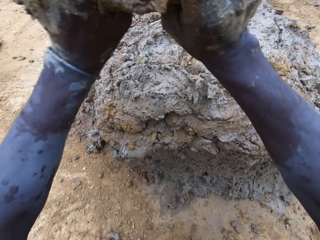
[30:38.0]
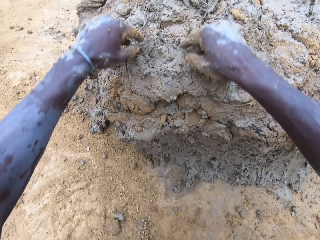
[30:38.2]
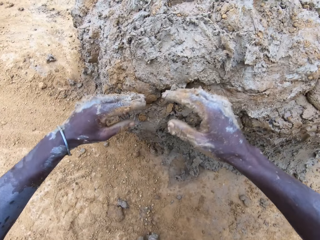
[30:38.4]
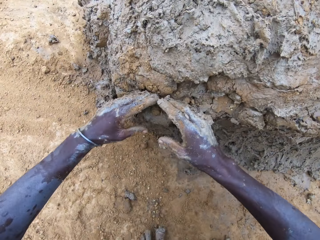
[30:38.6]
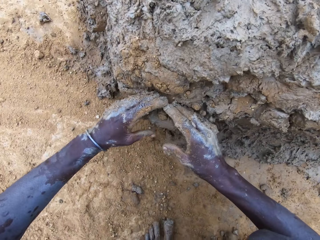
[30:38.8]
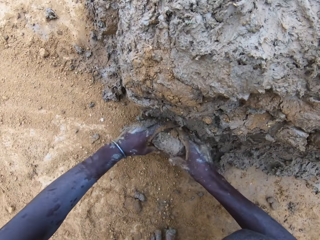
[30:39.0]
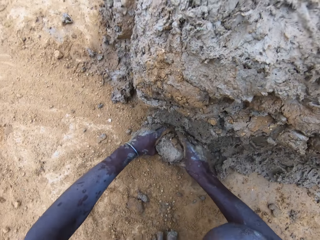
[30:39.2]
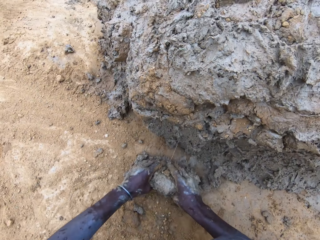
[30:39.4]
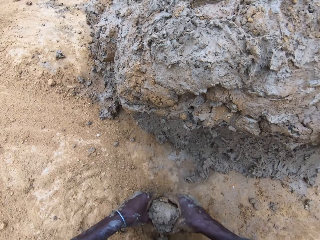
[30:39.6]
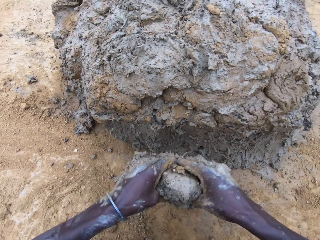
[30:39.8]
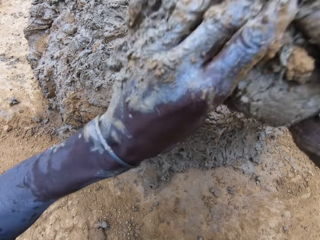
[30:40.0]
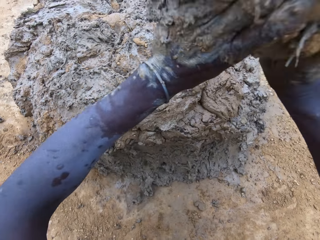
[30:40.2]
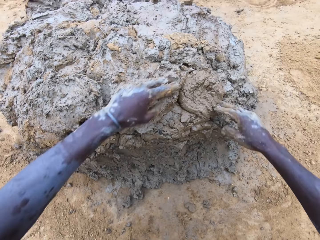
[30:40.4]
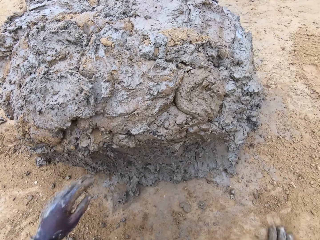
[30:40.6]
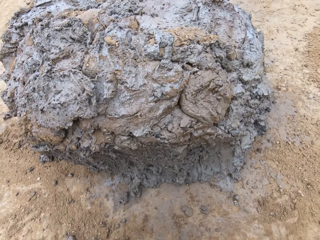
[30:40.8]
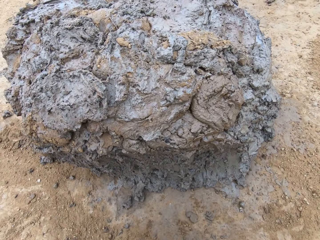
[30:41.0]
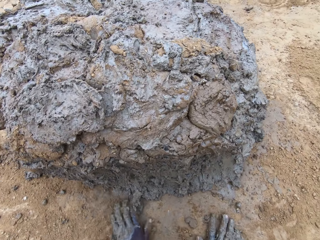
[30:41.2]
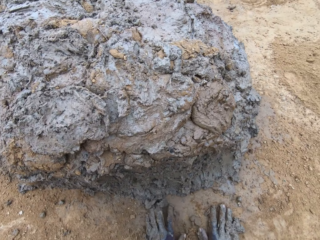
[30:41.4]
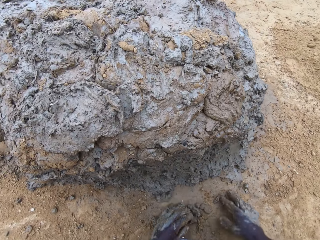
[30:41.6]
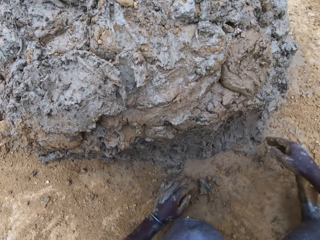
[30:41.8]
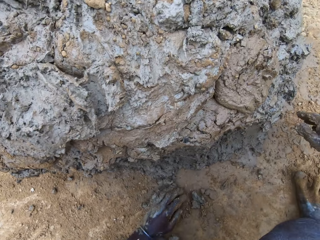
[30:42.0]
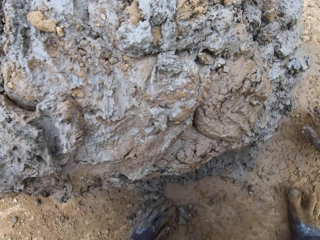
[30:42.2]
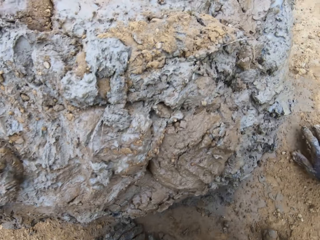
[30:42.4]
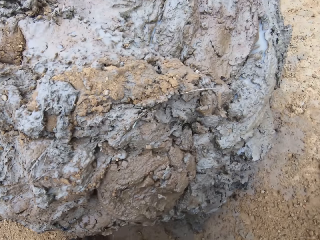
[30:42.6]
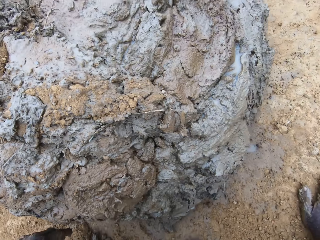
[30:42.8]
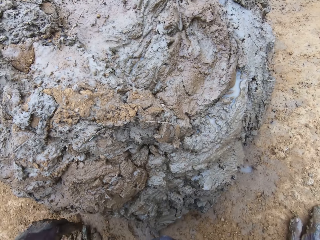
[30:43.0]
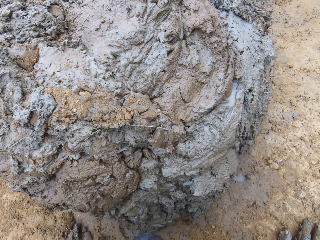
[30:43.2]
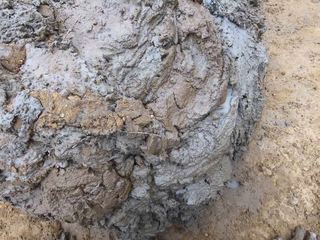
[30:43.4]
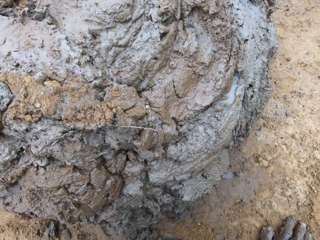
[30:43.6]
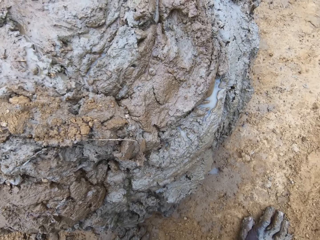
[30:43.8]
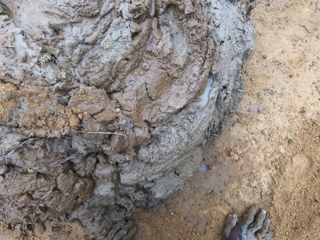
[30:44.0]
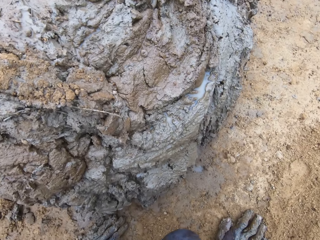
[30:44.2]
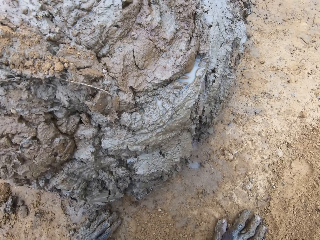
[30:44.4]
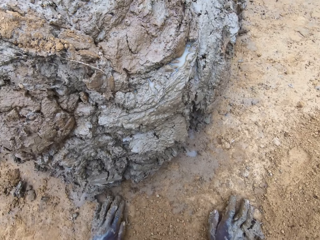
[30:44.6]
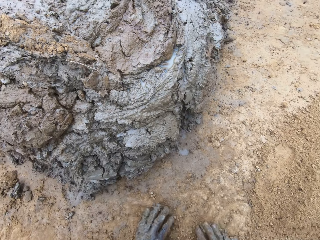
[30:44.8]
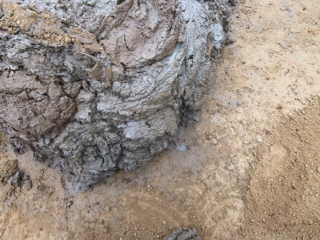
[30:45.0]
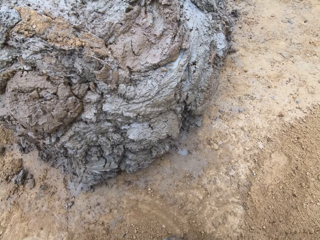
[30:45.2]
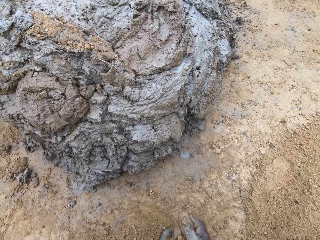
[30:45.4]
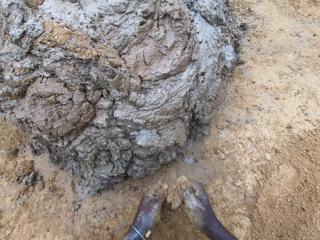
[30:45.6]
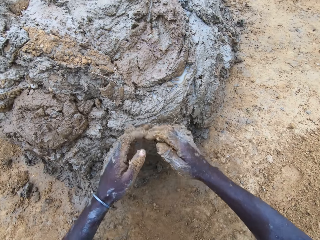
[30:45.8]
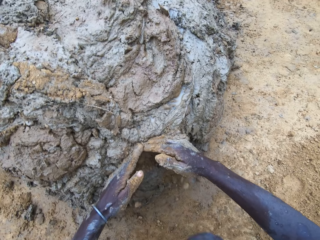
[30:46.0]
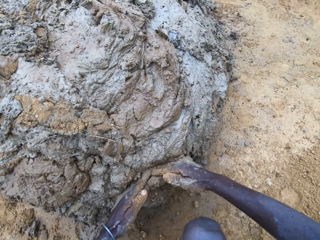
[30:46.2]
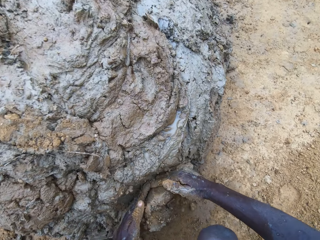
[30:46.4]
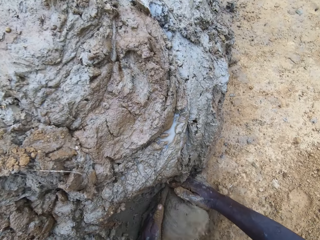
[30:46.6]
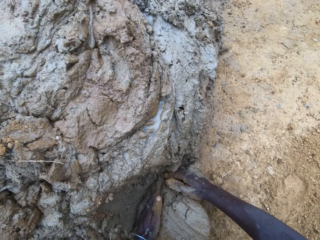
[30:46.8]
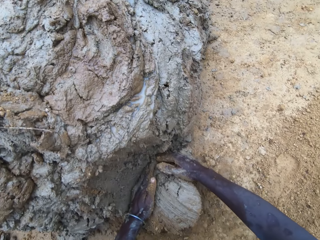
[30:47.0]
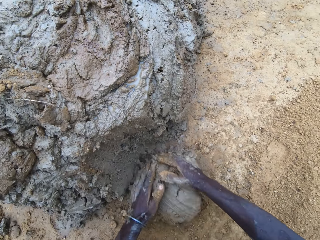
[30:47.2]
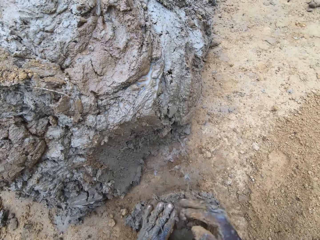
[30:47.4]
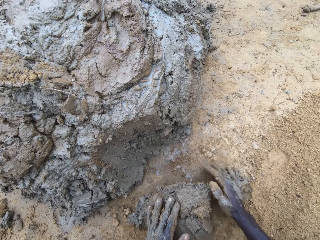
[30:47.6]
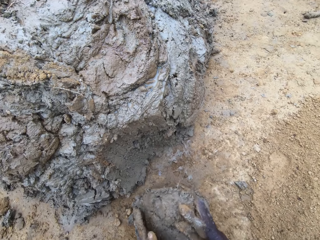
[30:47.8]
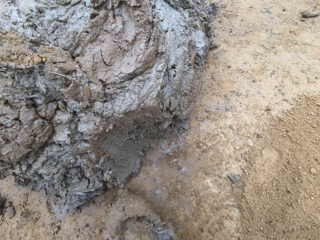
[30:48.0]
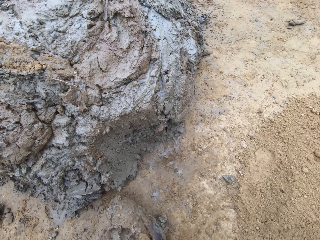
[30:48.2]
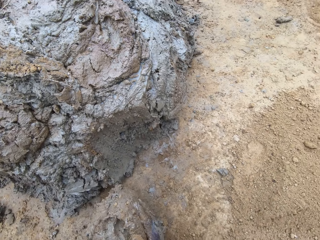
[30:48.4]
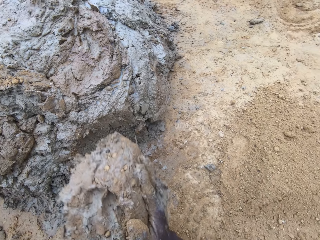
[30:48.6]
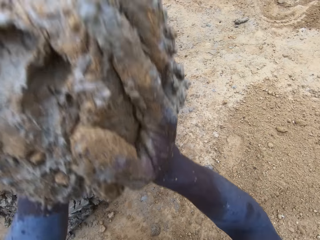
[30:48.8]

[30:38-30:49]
The camera wearer throws the mud on the mud pile. They scoop the mud. They throw the mud on the mud pile. They scoop the mud with hands.

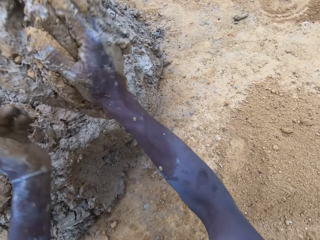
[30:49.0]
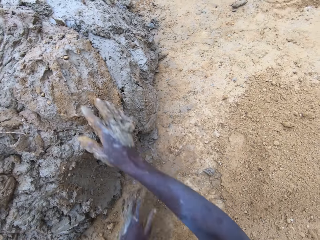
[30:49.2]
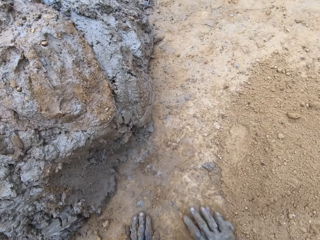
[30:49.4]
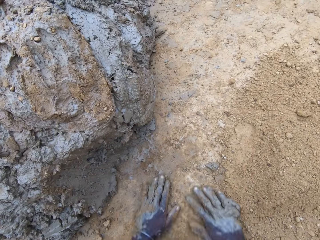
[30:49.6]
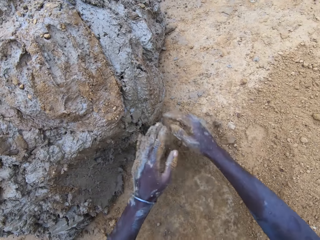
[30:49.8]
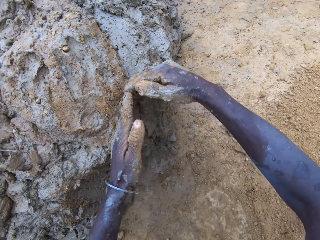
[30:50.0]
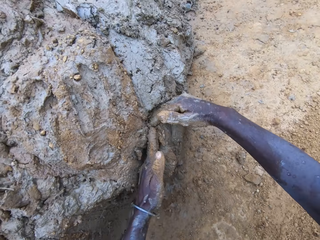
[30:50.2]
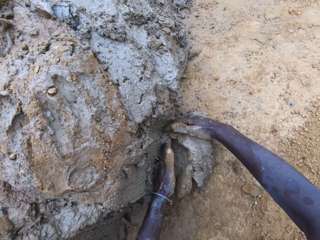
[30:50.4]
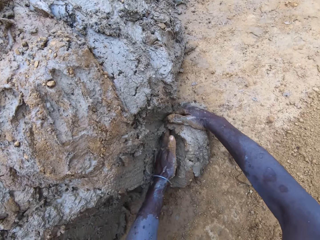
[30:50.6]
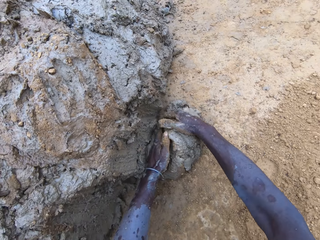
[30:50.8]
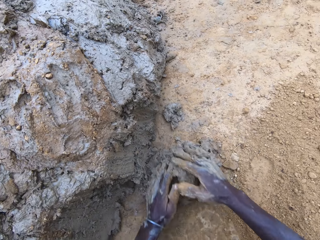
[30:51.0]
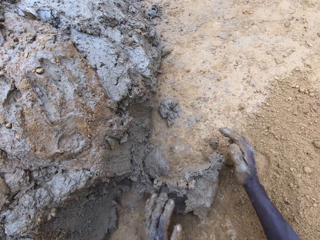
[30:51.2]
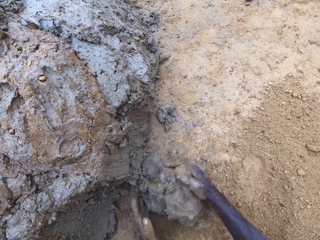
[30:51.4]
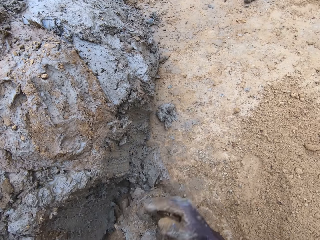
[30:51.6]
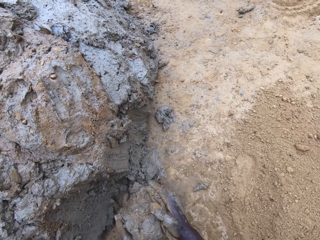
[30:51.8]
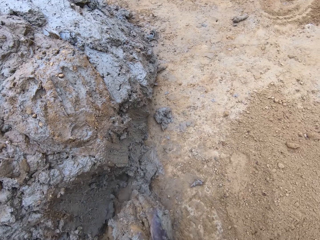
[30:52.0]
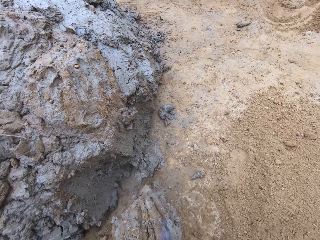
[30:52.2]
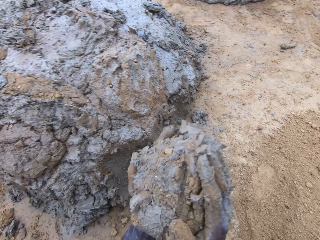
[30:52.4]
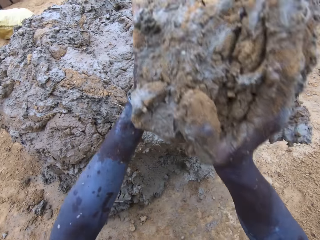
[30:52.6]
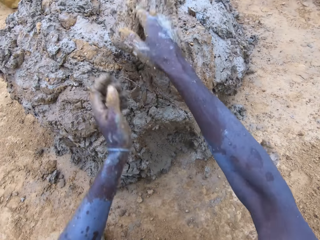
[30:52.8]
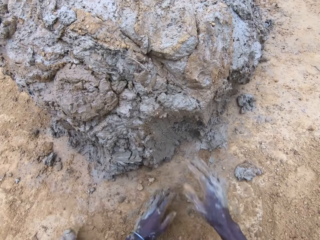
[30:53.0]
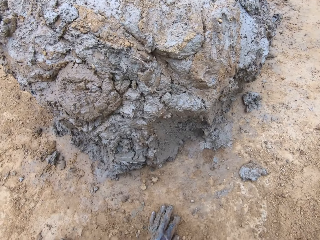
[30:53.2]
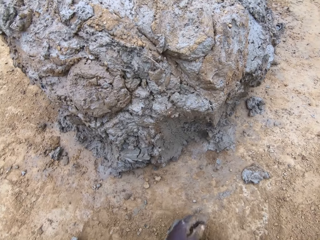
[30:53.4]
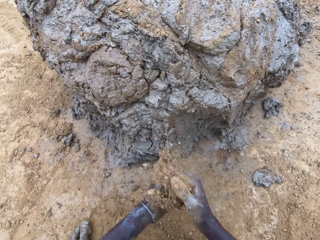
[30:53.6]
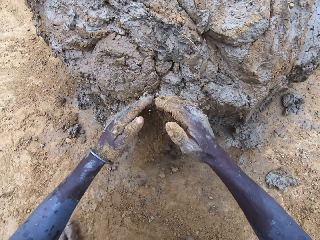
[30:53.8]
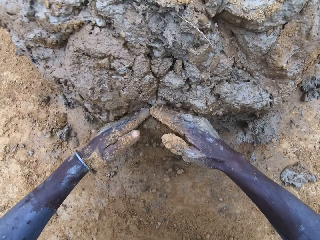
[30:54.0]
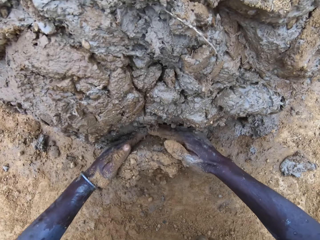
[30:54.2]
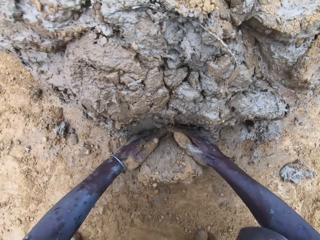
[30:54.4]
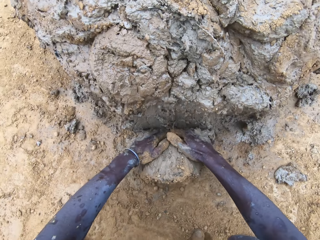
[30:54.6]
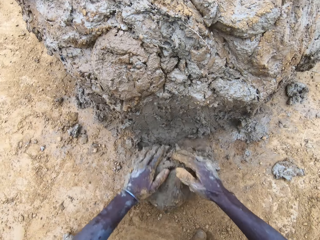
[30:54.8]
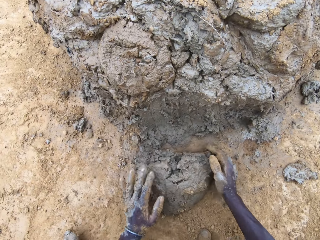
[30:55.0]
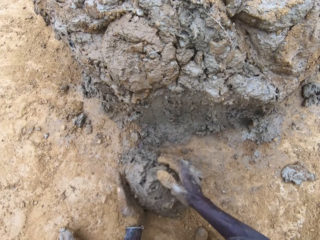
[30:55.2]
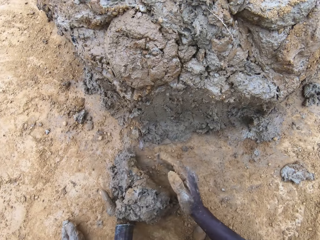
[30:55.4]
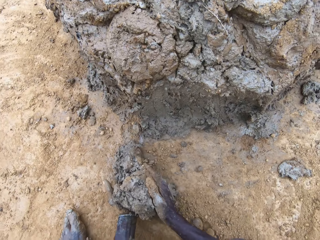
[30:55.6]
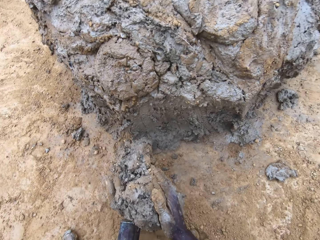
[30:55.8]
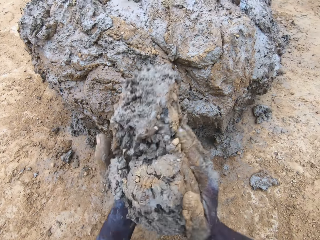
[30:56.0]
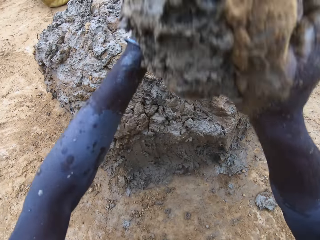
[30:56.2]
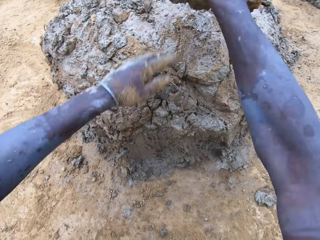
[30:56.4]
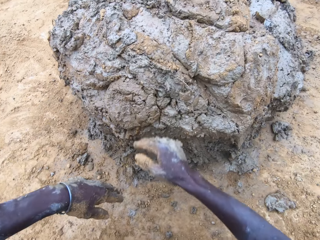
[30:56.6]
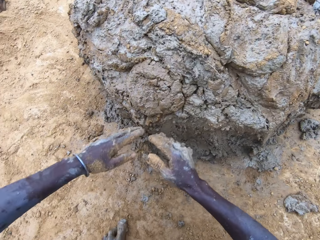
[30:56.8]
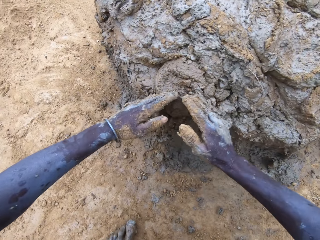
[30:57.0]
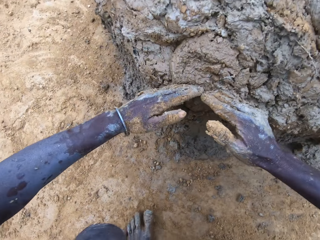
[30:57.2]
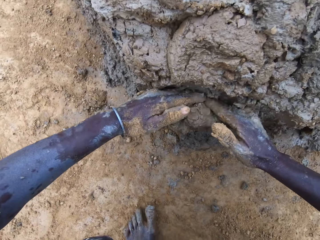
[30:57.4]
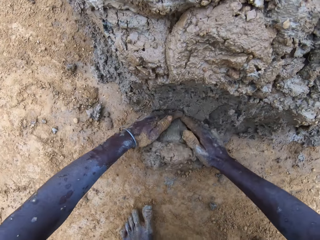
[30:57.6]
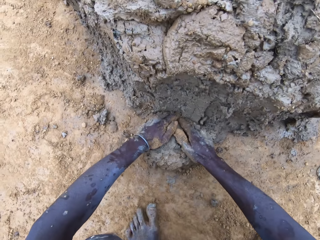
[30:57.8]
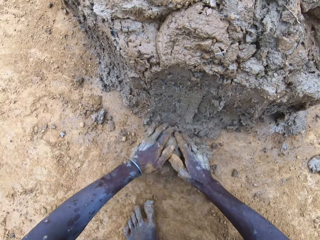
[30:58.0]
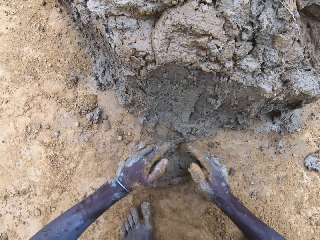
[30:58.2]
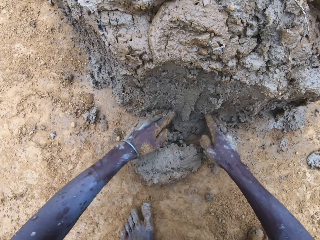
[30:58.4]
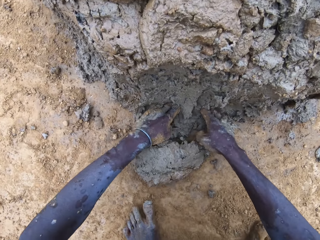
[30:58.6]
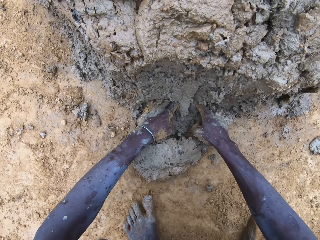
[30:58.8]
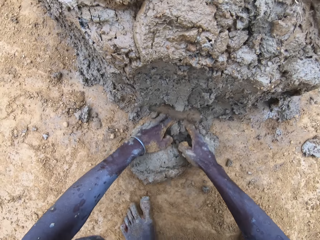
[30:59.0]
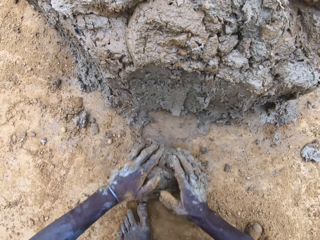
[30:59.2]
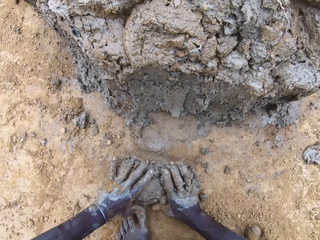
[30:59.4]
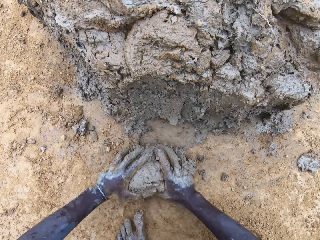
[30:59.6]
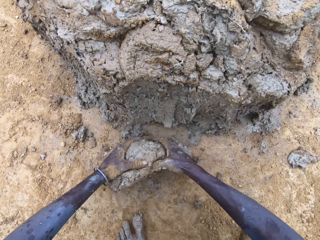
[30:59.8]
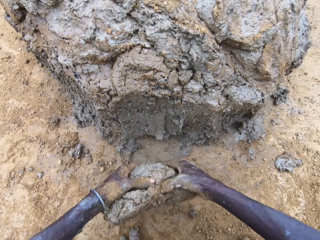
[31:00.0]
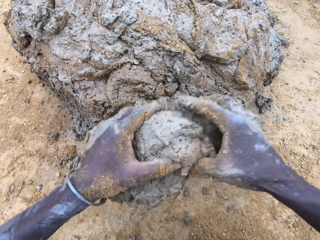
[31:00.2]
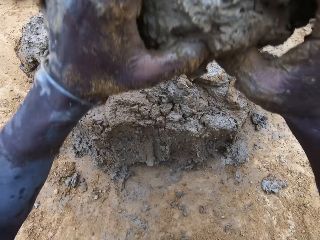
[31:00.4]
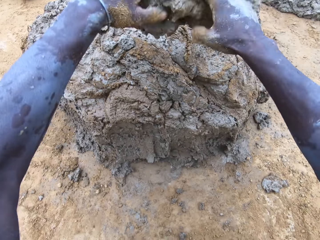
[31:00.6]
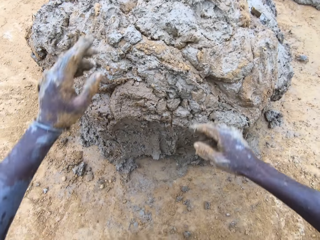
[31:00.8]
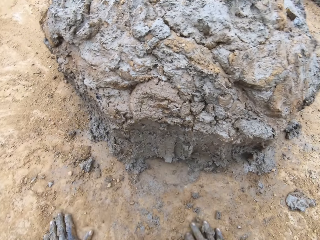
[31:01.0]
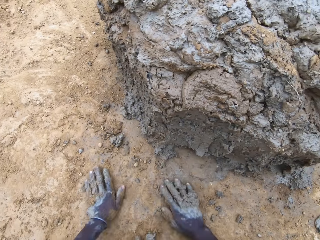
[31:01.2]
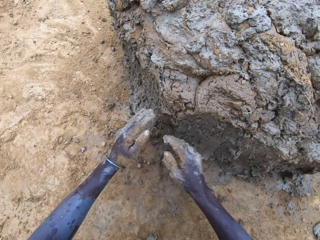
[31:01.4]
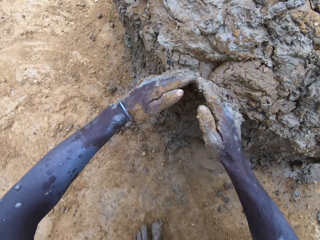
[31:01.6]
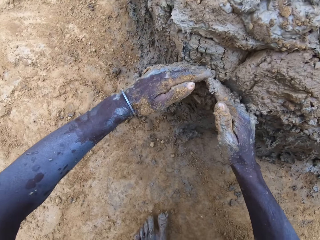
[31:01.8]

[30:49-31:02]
The camera wearer throws the mud on the mud pile. They scoop the mud with hands. They throw the mud on the mud pile. They scoop the mud with hands. They throw the mud on the mud pile. They scoop the mud with hands. They throw the mud on the mud pile.
